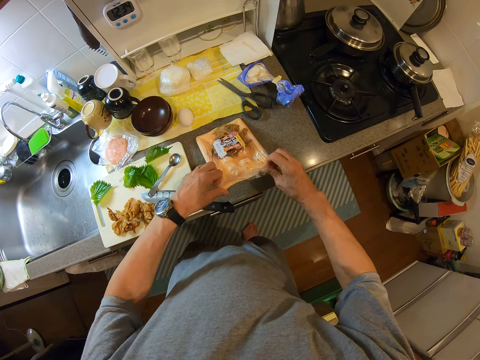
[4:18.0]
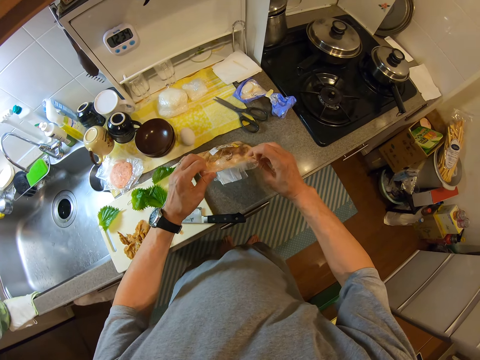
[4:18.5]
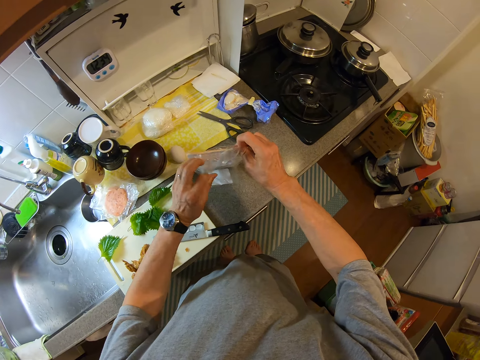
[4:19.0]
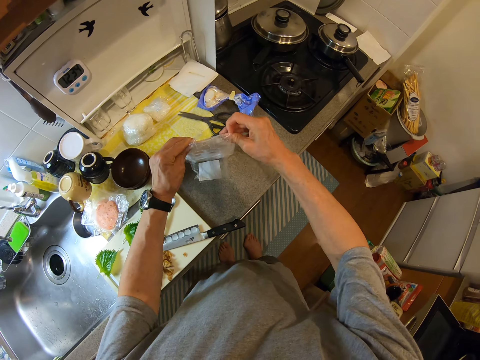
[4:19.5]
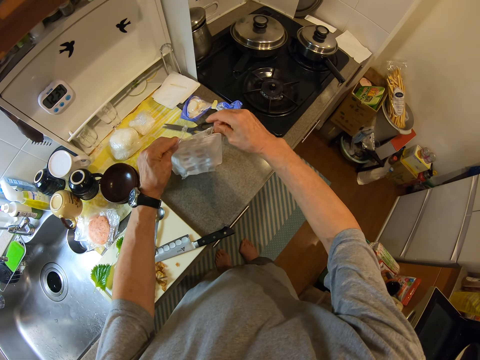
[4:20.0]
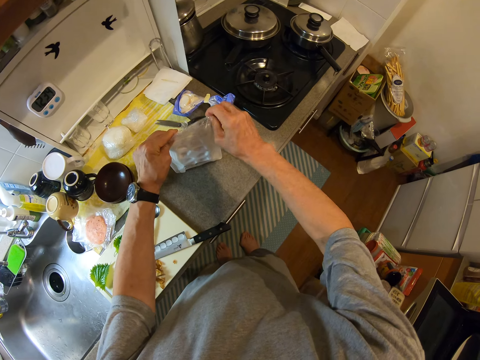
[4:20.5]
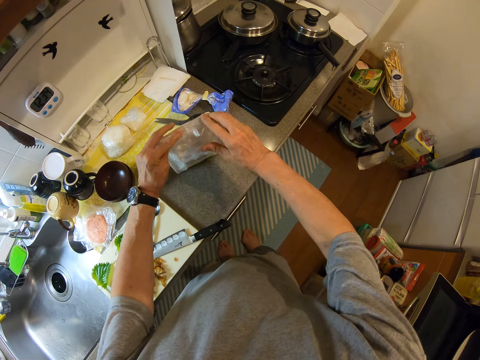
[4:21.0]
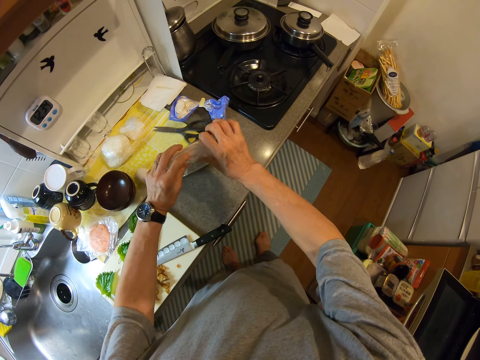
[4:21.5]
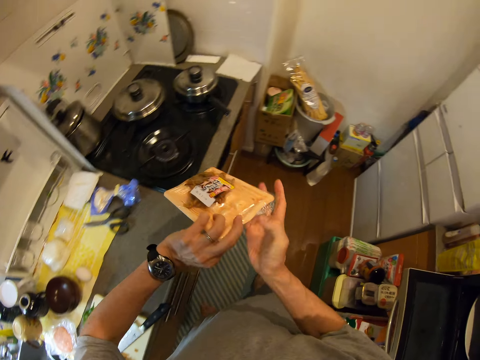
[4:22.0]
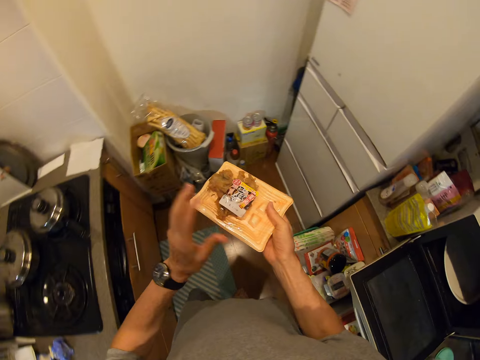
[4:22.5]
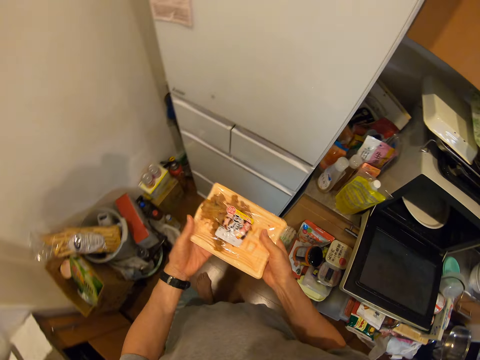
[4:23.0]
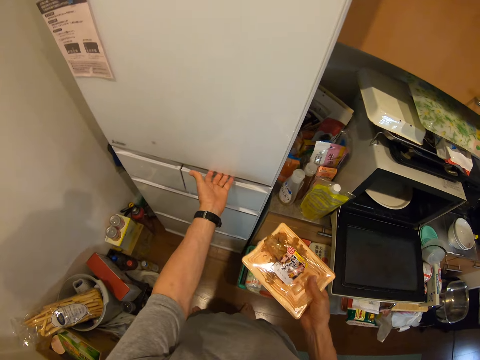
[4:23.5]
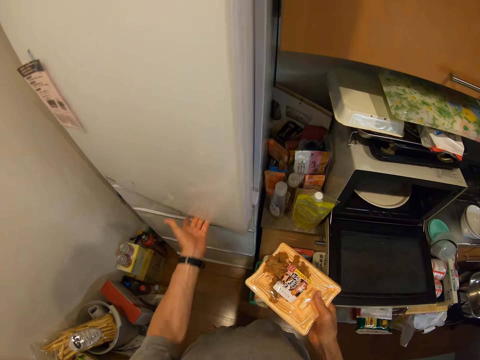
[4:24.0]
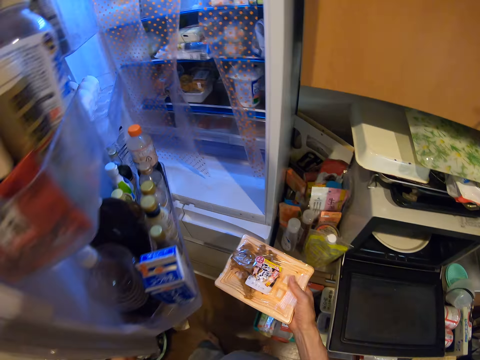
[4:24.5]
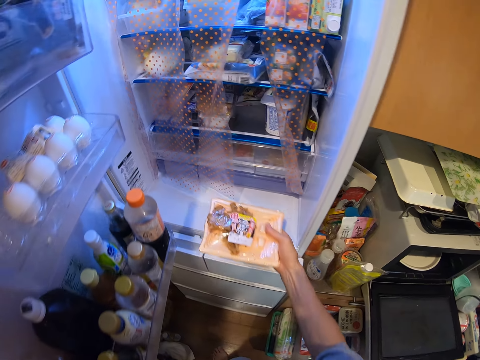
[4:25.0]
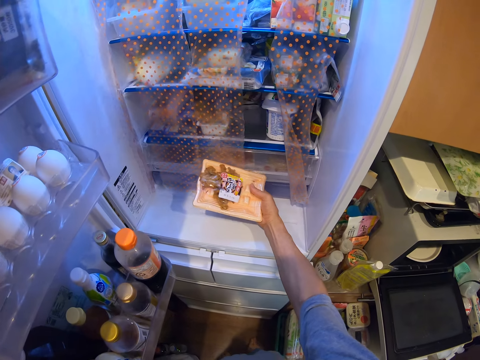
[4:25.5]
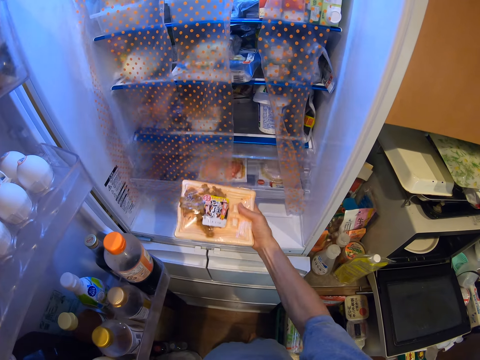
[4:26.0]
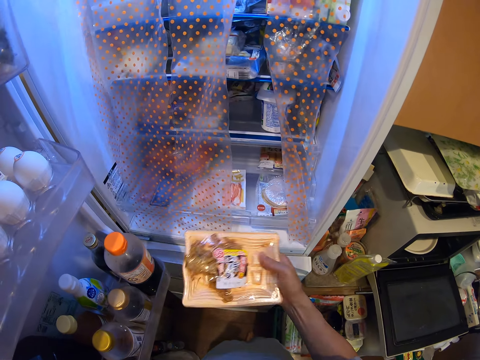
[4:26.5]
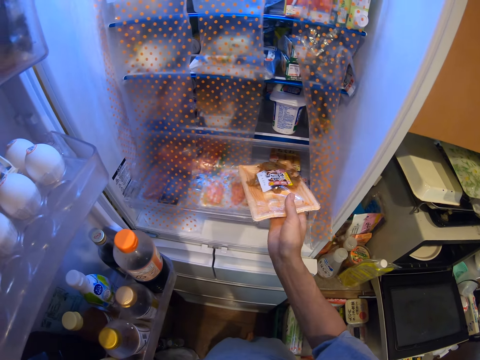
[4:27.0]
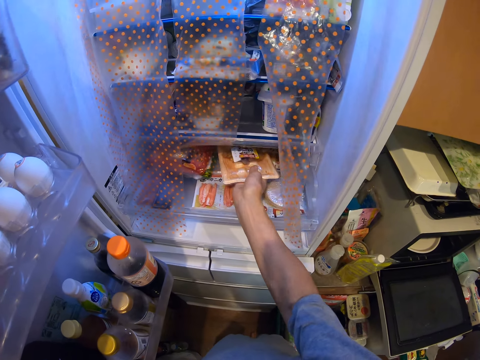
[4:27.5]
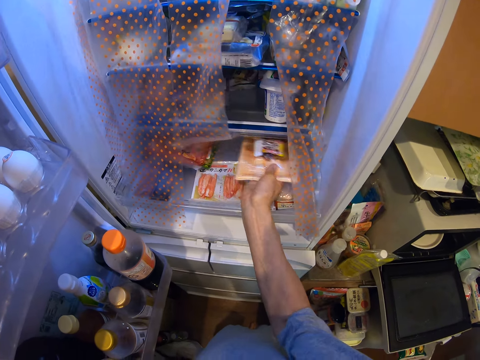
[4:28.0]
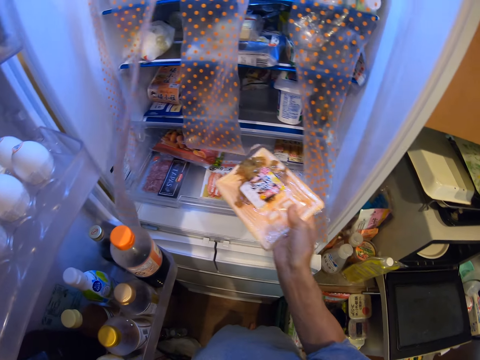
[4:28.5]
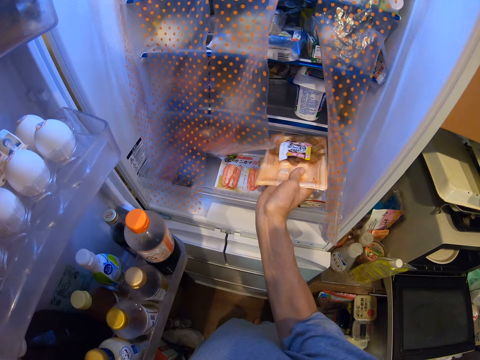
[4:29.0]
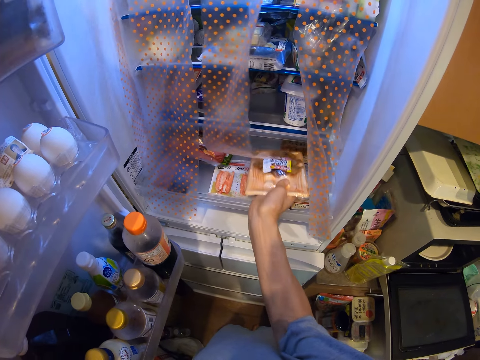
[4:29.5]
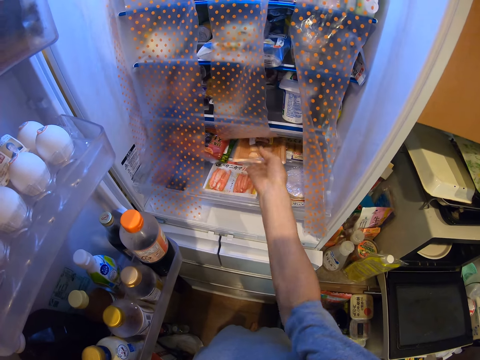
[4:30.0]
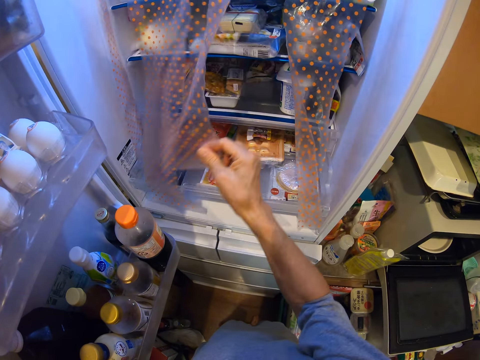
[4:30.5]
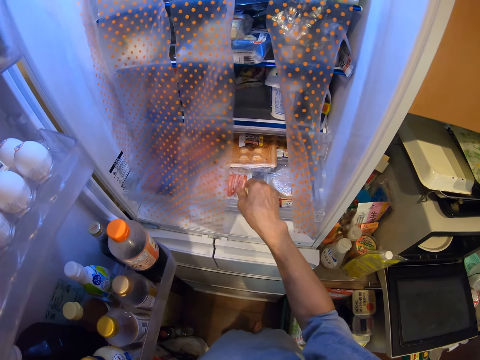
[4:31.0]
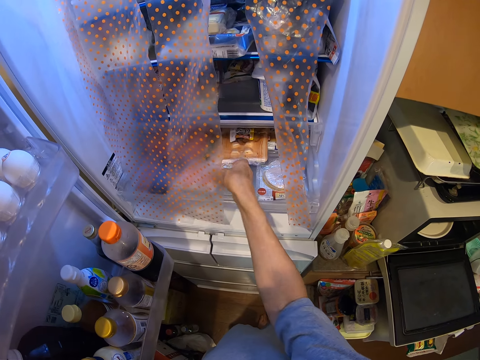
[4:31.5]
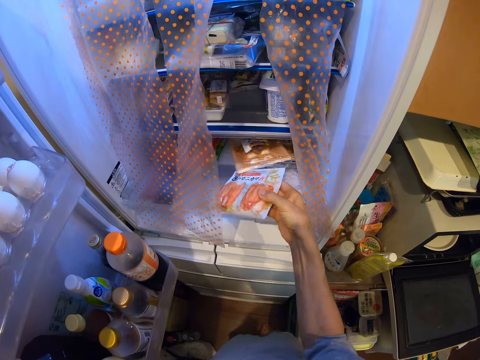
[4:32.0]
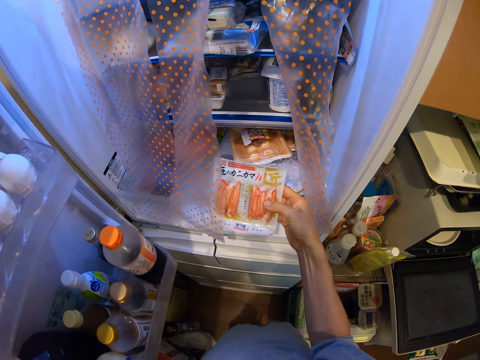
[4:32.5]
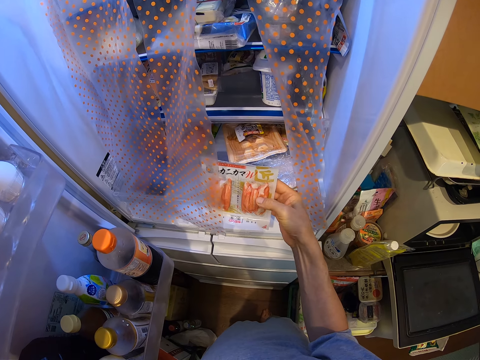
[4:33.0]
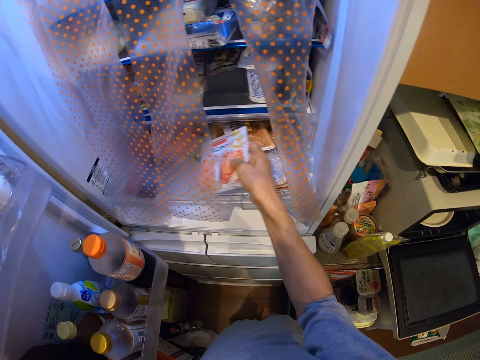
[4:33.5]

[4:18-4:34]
The camera wearer opens the refrigerator door. They pull out the drawer in the refrigerator. They put the foil bag inside the drawer. They touch the curtain. They take out another foil bag. They check on the sausage in the refrigerator. They put the foil bag back in the drawer.

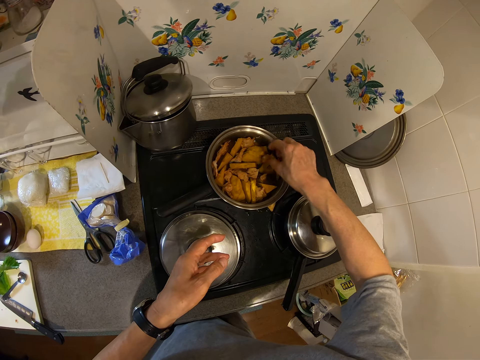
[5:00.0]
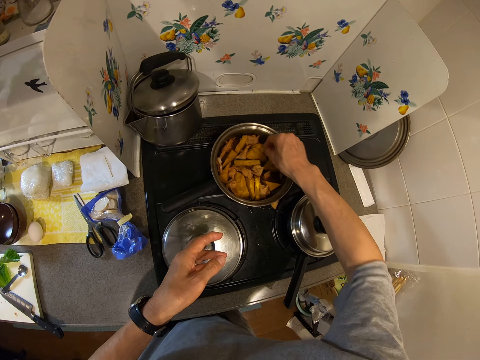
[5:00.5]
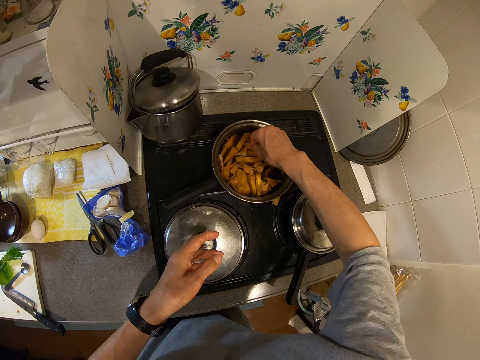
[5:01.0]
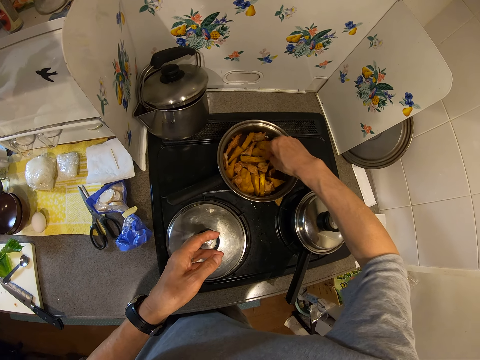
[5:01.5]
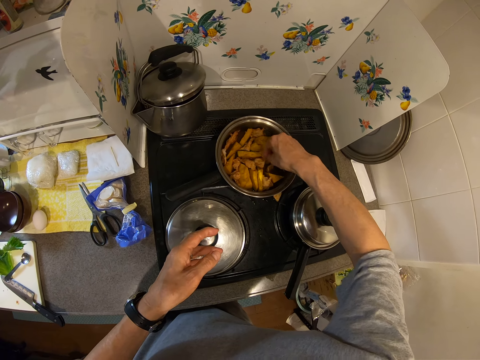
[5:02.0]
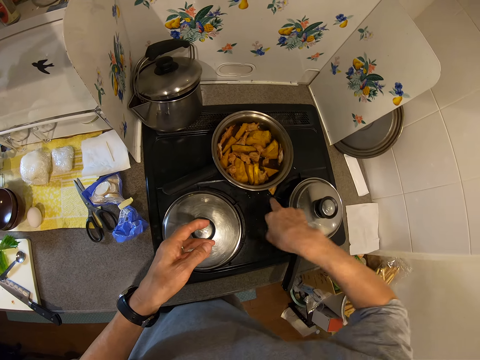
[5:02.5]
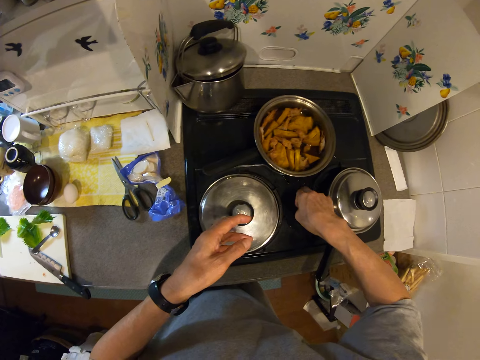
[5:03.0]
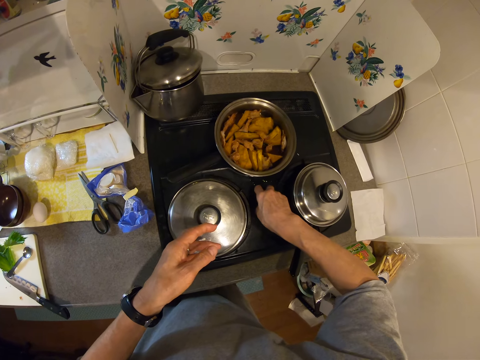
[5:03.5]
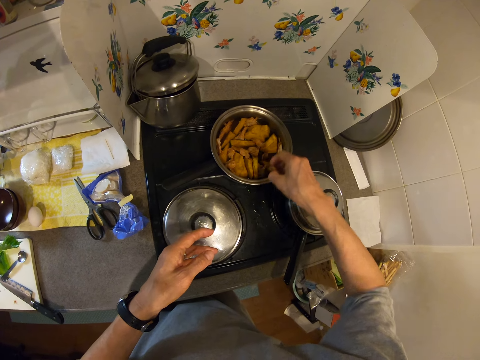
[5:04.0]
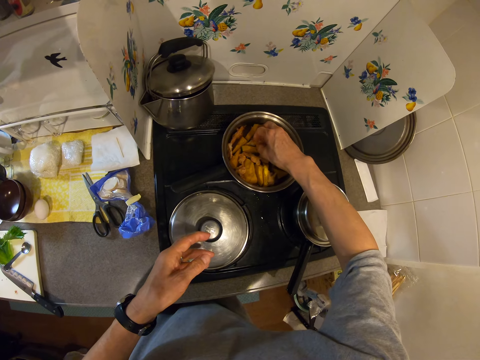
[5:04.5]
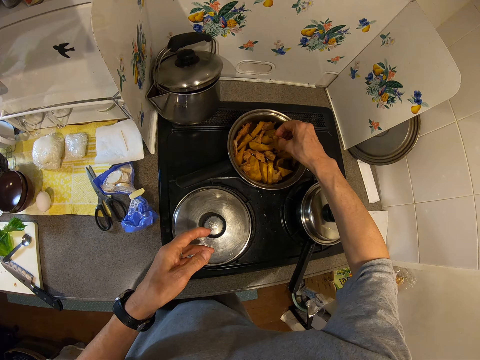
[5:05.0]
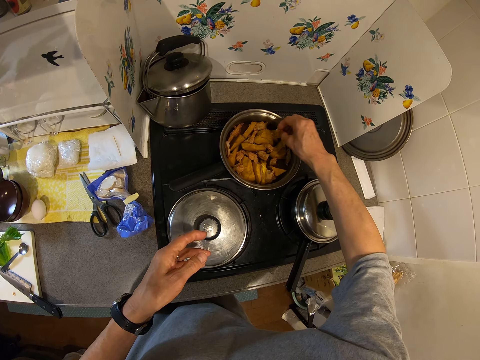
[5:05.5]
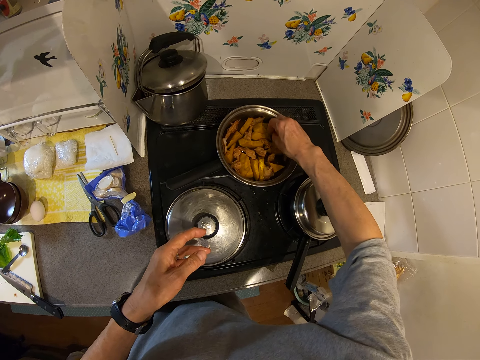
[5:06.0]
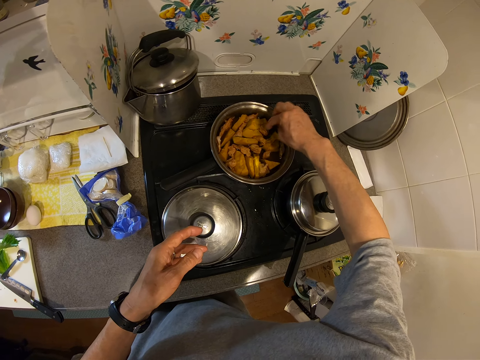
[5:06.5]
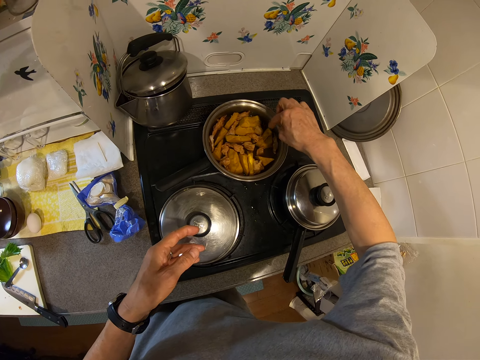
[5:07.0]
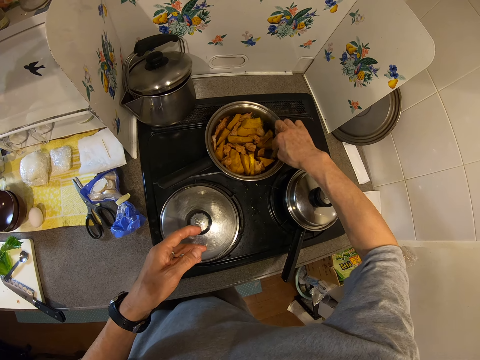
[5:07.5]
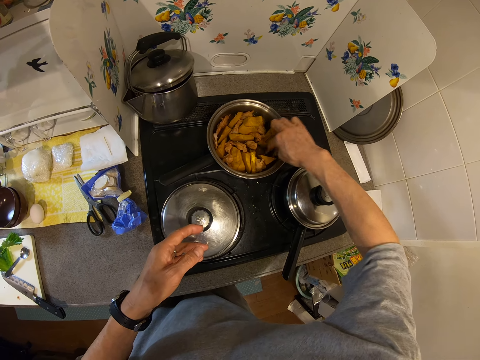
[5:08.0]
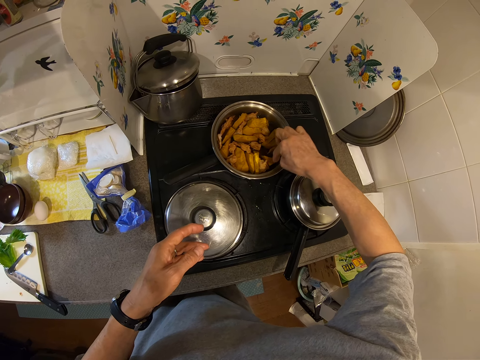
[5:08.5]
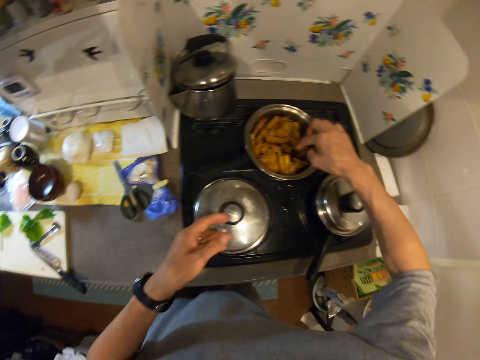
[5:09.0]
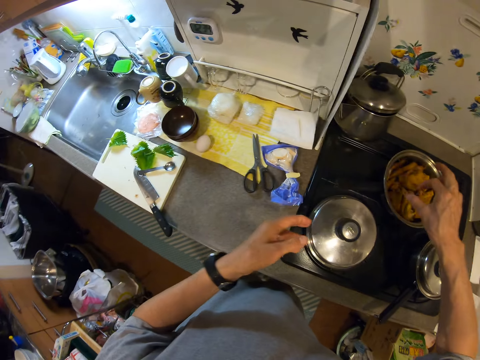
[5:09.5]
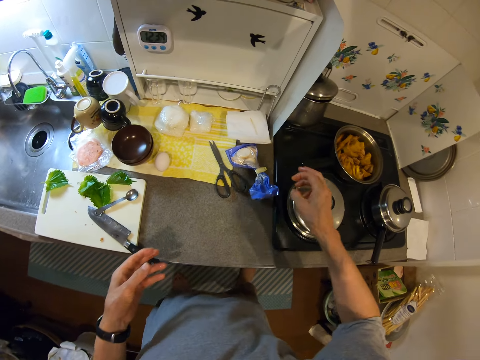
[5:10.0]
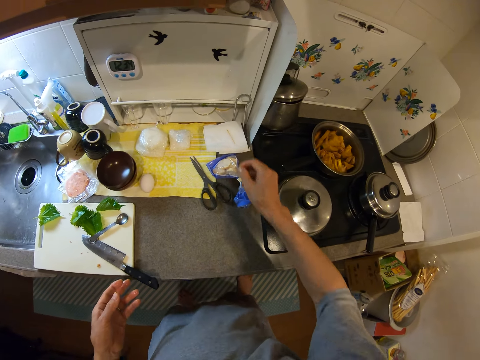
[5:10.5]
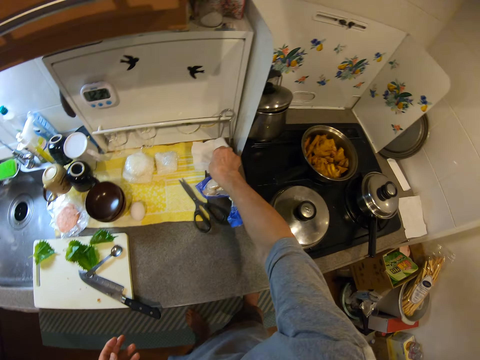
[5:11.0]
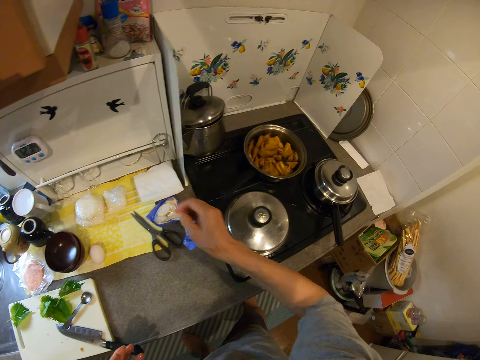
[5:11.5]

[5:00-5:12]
The camera wearer arranges them. They pick up a fallen sausage from the side of the cooker. They put the sausage in the pot. They touch the sausages in the pot. They arrange them. They pick up a stick on a wipe on the kitchen slab.
